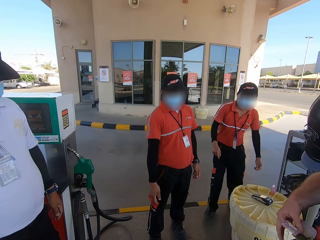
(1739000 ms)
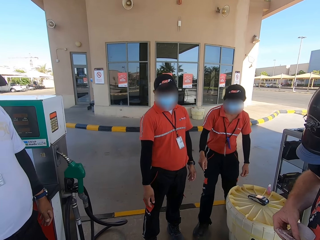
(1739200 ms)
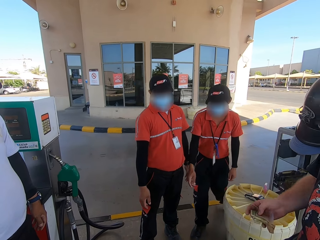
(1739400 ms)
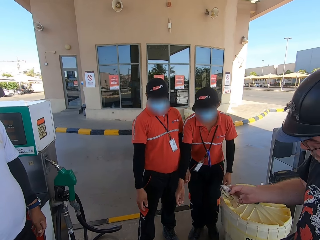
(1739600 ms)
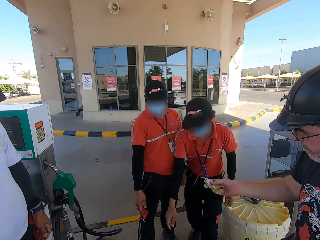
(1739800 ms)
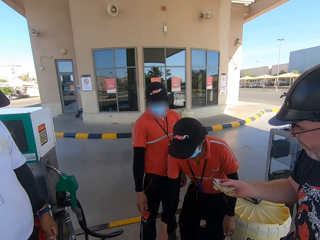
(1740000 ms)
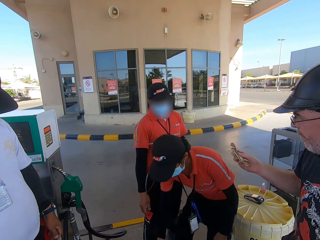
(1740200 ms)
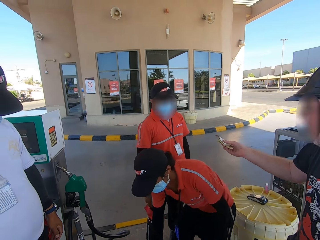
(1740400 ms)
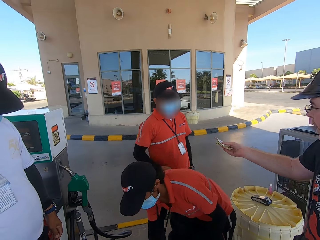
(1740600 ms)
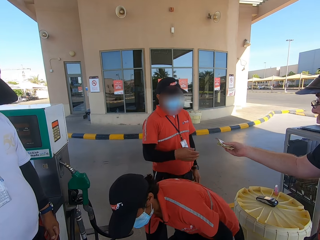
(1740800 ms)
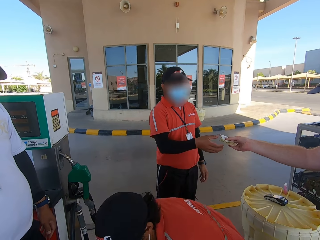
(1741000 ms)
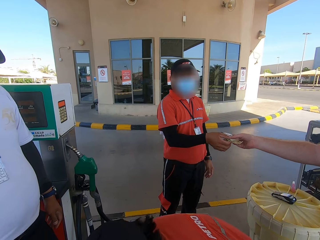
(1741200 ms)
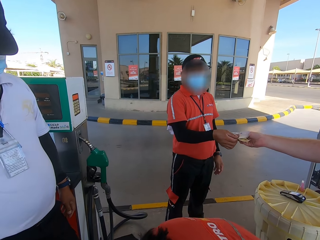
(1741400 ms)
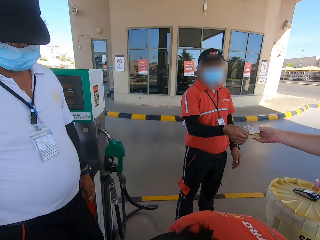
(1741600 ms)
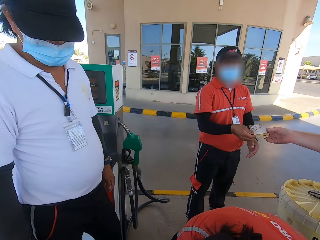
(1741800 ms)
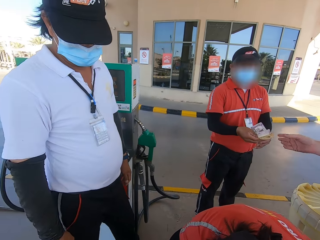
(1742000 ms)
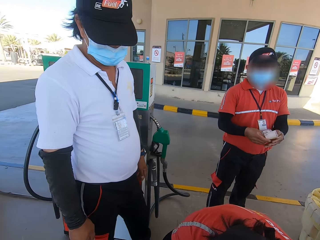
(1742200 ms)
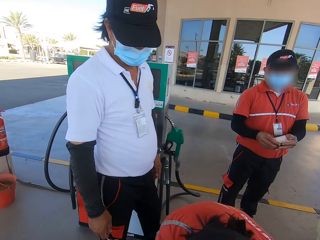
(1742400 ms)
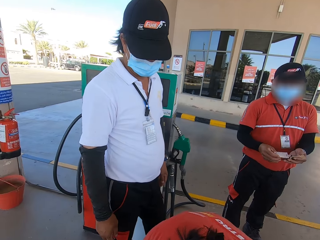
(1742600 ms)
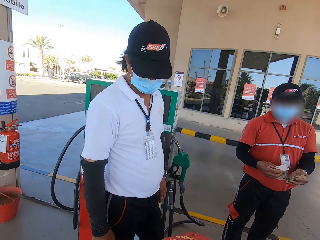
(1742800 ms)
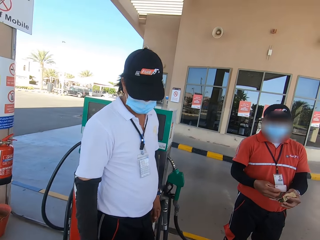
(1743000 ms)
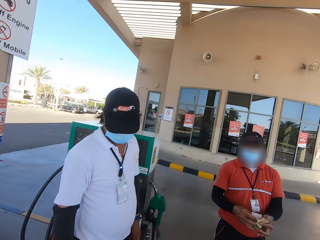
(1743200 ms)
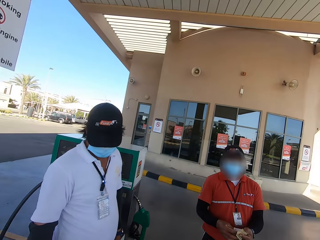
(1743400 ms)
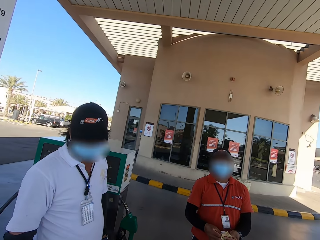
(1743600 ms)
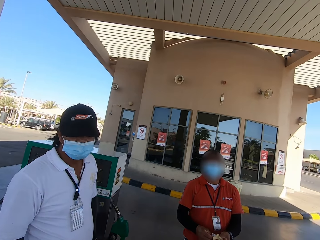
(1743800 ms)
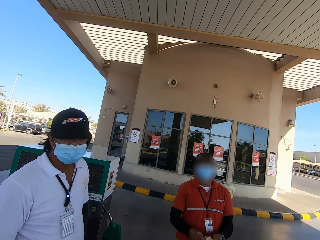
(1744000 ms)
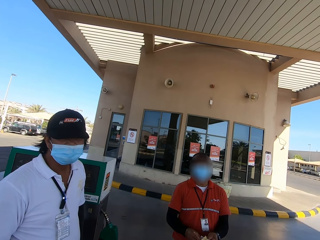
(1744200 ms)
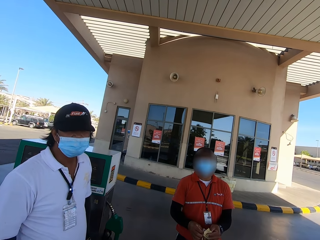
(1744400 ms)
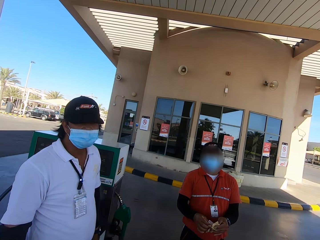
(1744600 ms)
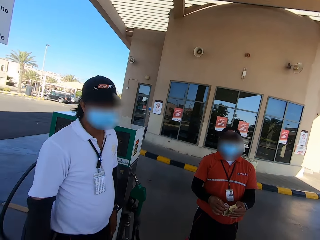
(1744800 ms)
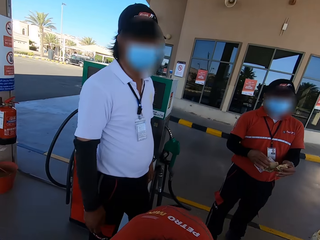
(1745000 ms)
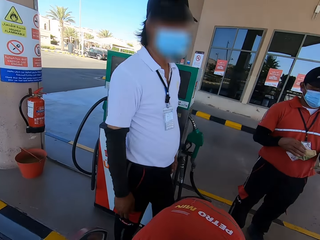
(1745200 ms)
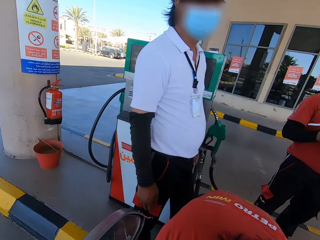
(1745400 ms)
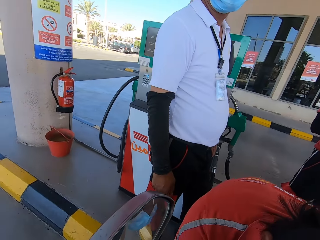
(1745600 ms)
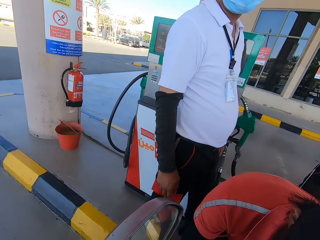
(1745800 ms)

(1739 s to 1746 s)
A man gives cash to a petrol attendant with his right hand.

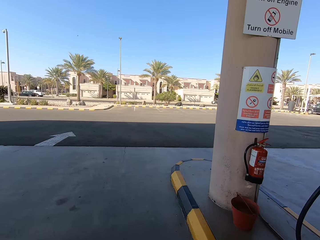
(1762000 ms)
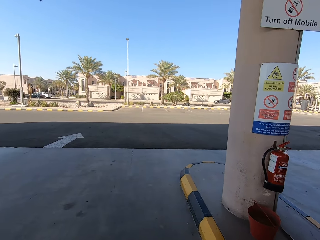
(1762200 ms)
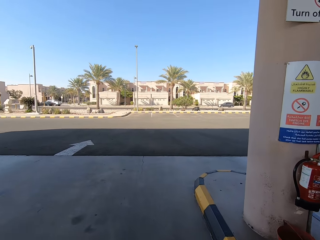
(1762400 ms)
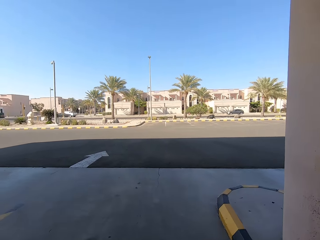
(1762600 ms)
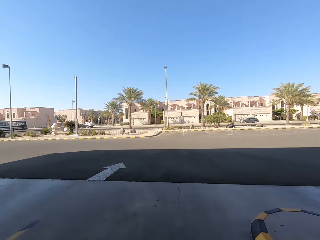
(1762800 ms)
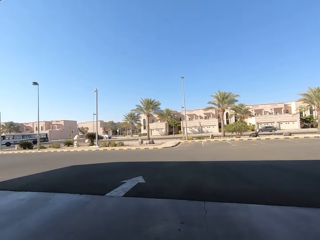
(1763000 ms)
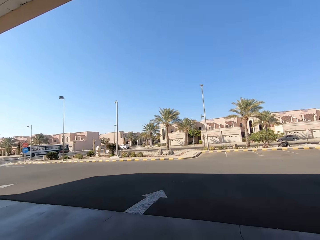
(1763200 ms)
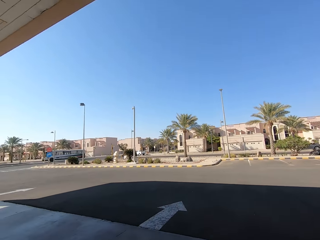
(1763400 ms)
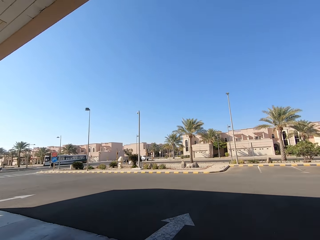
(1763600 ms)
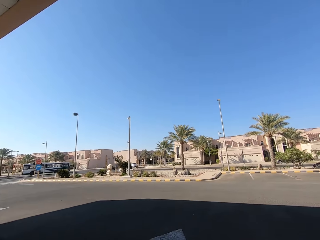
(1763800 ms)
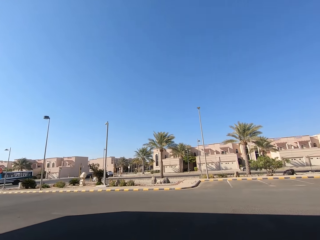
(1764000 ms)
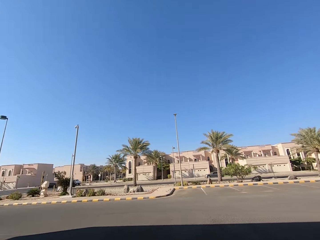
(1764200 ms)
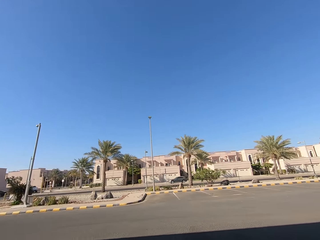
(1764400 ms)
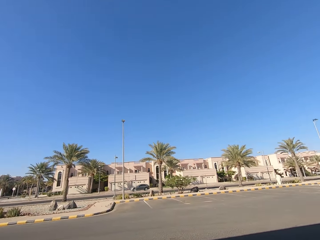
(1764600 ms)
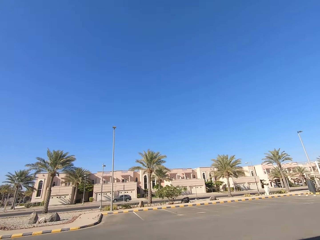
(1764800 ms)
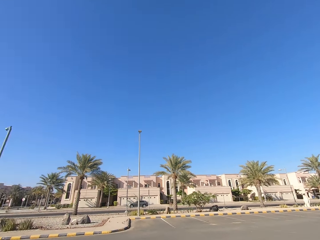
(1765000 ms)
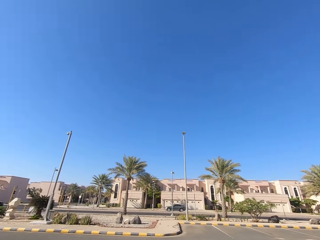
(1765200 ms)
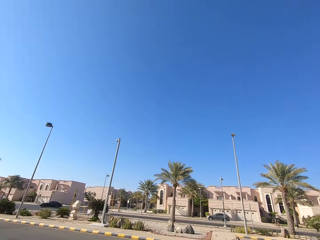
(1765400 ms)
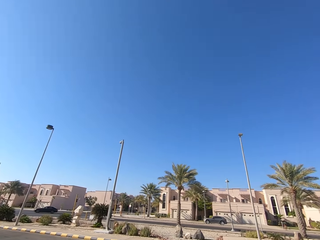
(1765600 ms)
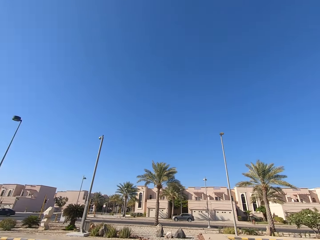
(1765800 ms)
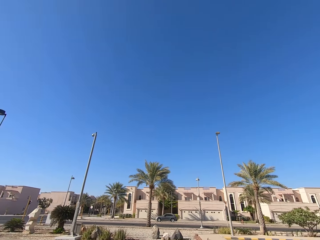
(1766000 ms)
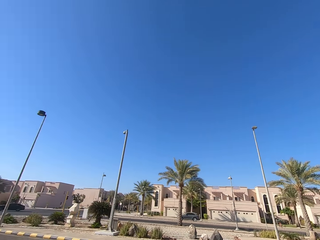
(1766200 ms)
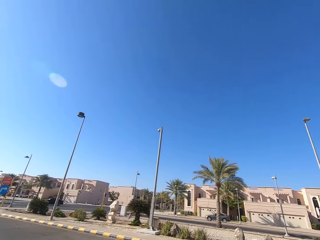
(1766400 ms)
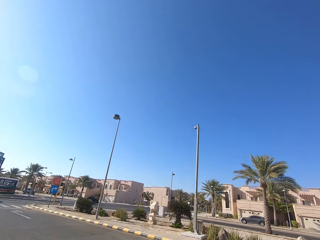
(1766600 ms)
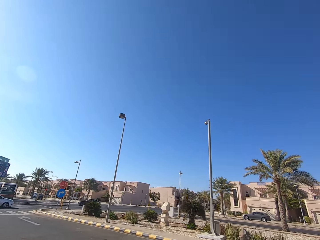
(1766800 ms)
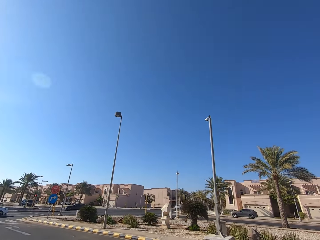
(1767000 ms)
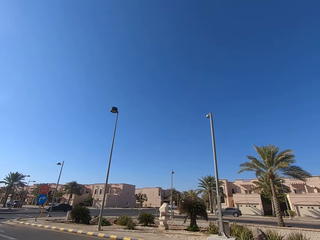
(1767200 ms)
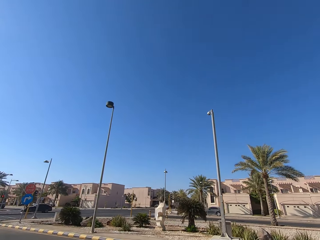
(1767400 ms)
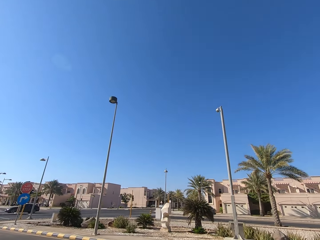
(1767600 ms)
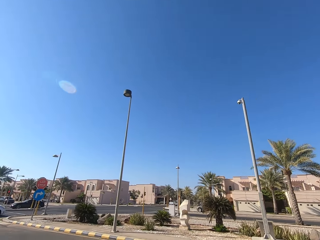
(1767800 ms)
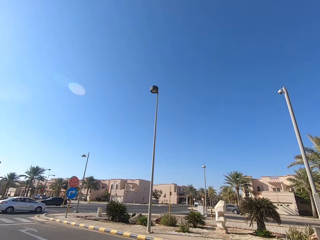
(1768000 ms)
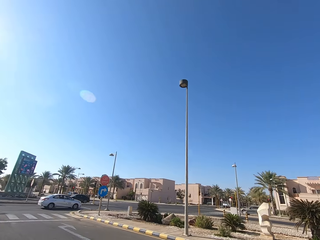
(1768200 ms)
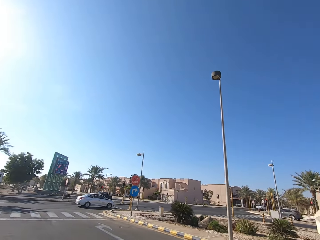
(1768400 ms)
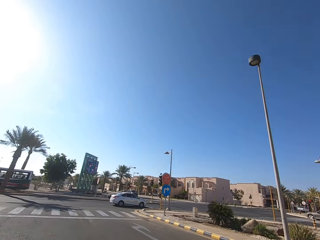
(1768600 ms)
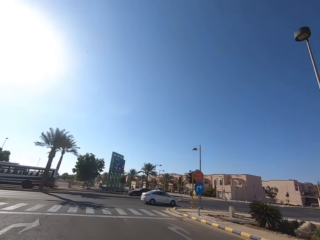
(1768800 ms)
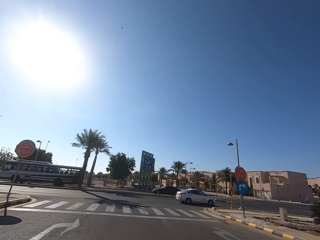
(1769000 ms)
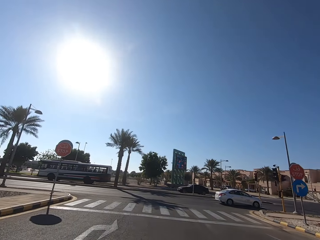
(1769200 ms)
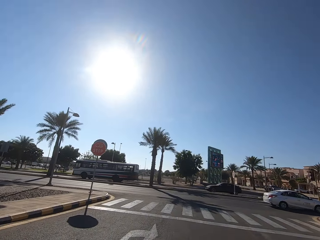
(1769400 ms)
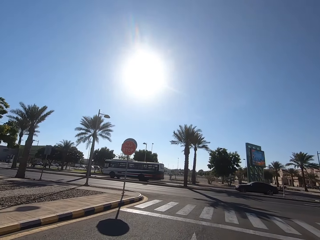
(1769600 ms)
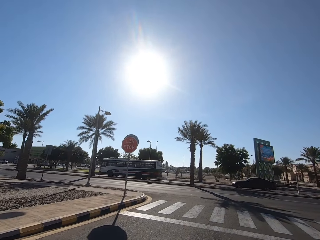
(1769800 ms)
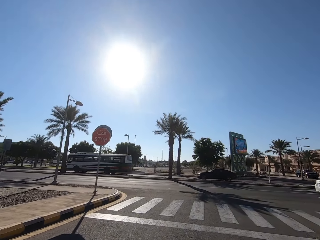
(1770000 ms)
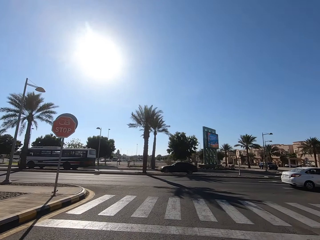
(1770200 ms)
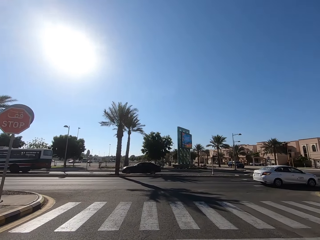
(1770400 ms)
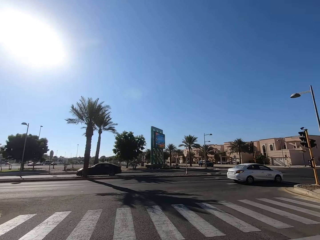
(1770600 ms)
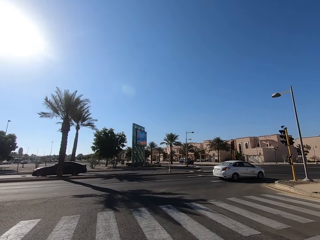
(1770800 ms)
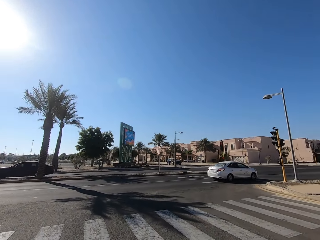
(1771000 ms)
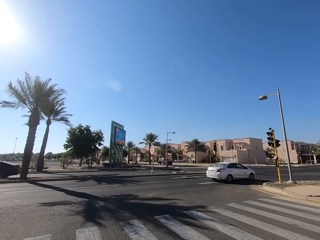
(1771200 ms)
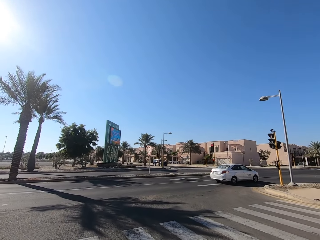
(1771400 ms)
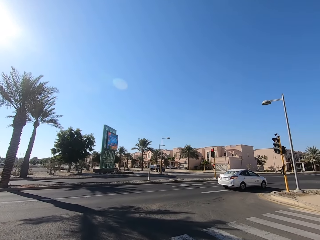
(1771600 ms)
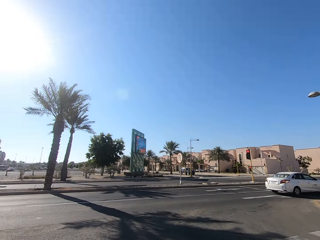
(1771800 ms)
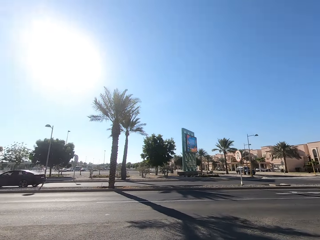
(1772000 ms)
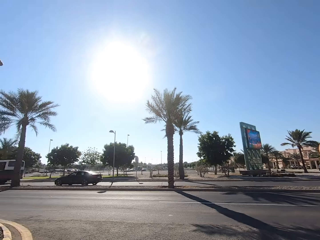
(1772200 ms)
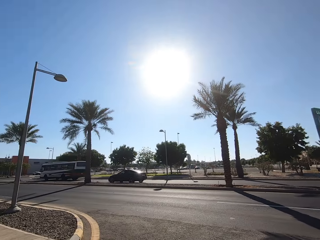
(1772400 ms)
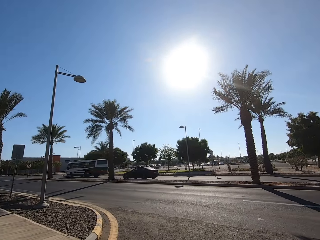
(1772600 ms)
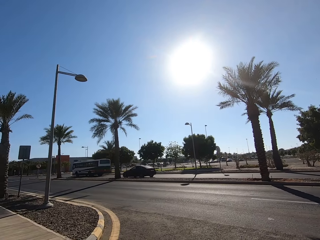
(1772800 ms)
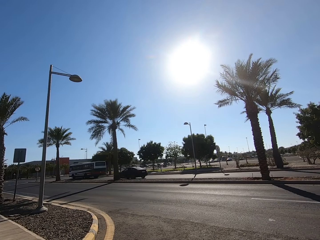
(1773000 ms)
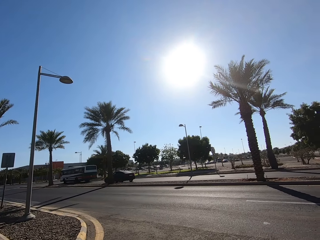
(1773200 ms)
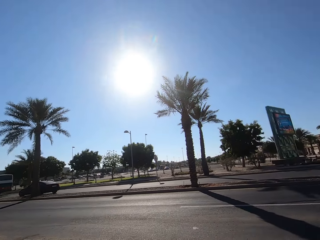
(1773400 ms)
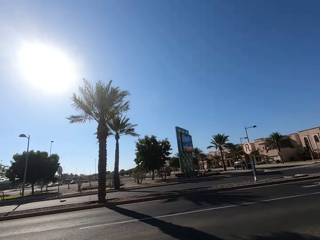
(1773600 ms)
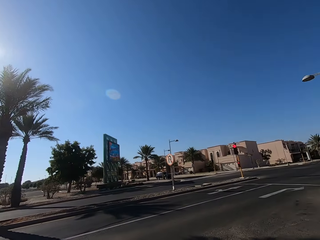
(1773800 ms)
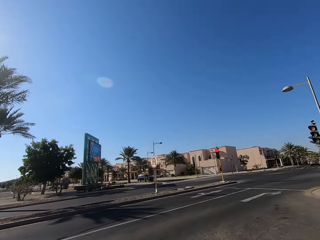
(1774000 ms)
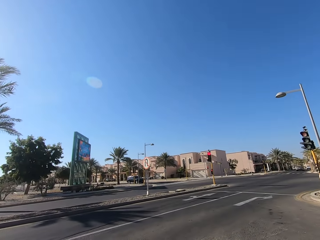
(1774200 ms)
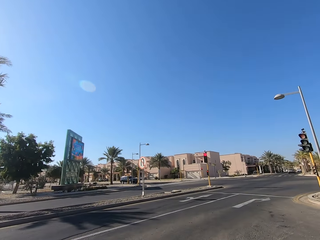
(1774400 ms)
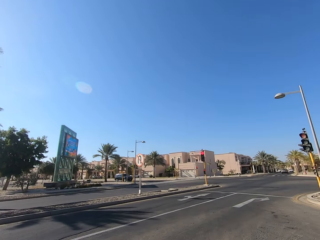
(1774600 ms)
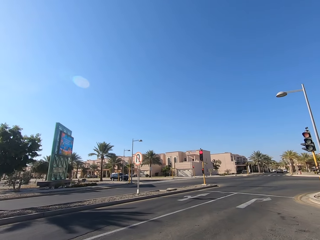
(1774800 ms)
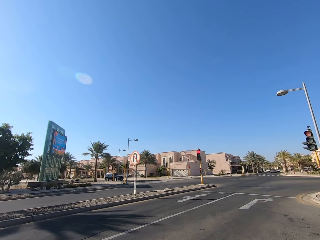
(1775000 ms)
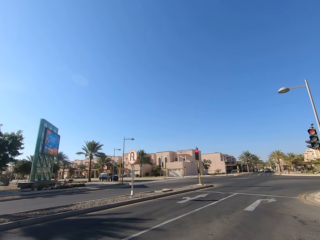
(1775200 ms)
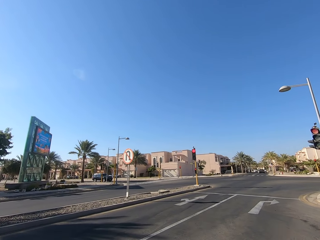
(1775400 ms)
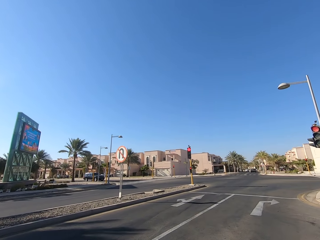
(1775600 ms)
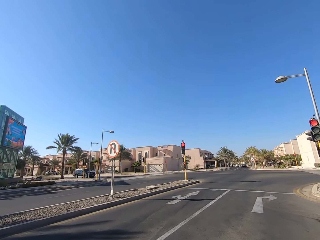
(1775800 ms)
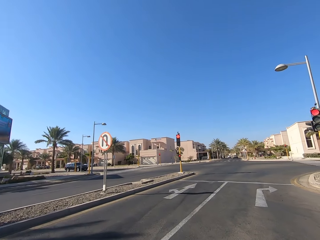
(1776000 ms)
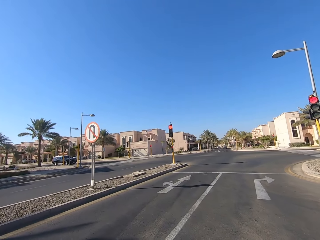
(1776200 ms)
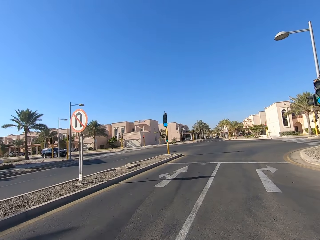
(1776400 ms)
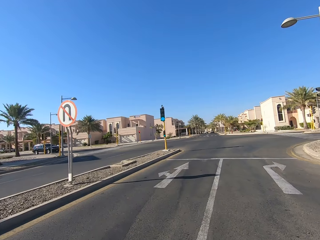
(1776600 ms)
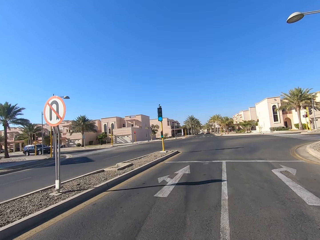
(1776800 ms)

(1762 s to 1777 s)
The camera wearer rides a motorbike from the petrol station. They look around. They ride the motorbike on the road.
